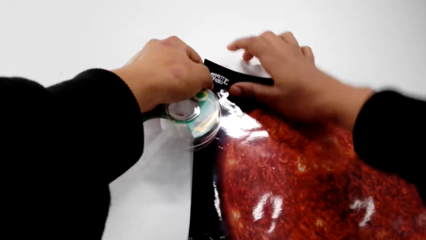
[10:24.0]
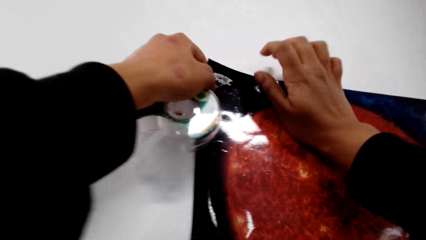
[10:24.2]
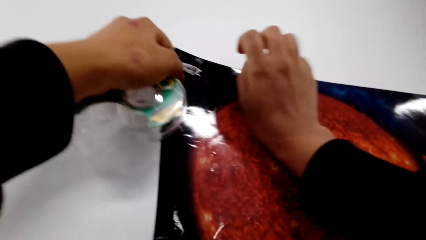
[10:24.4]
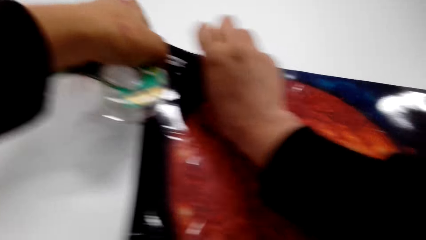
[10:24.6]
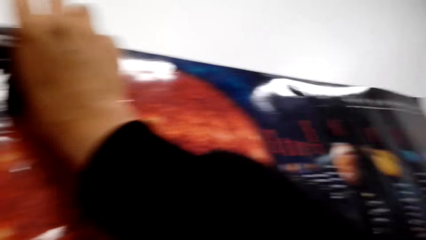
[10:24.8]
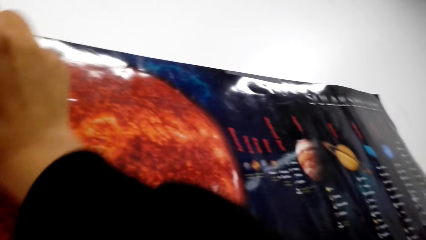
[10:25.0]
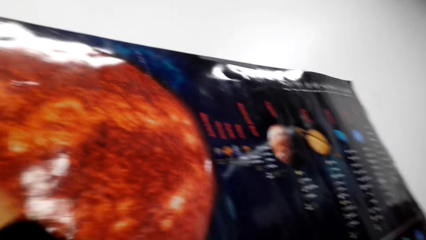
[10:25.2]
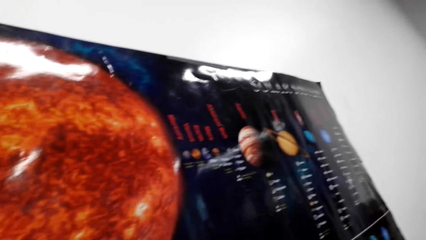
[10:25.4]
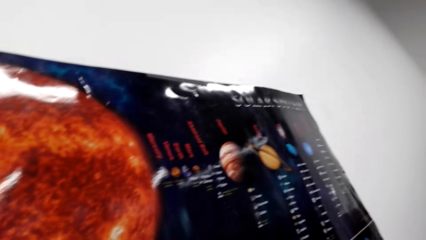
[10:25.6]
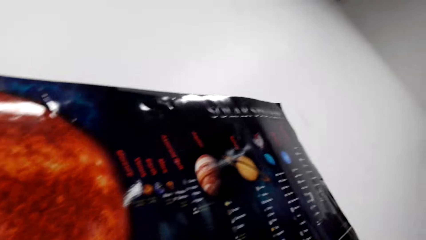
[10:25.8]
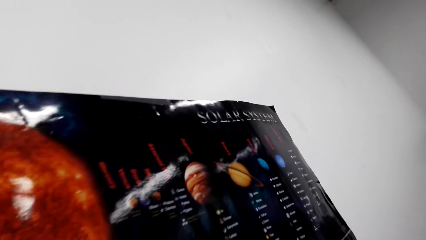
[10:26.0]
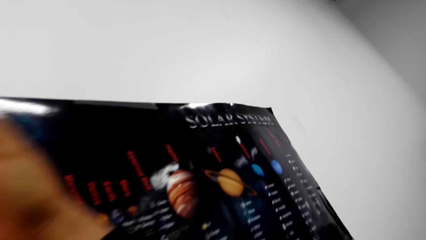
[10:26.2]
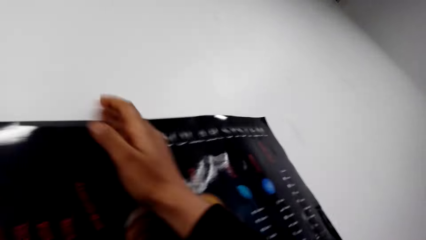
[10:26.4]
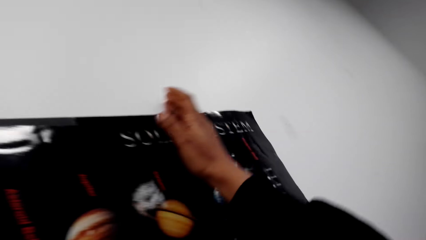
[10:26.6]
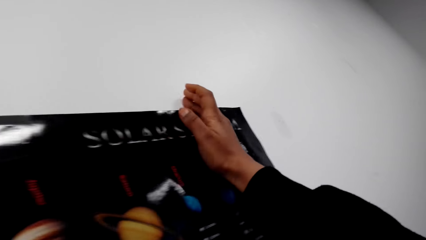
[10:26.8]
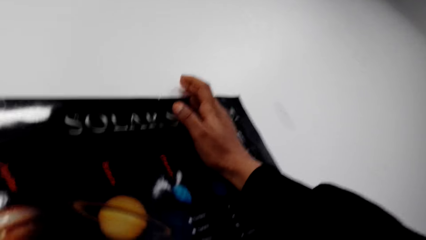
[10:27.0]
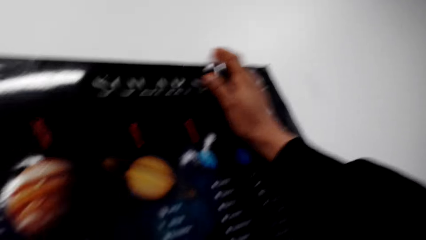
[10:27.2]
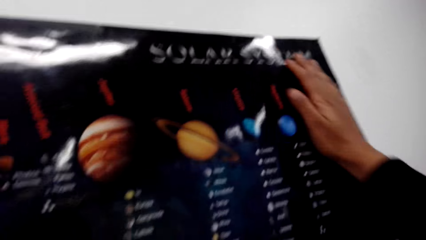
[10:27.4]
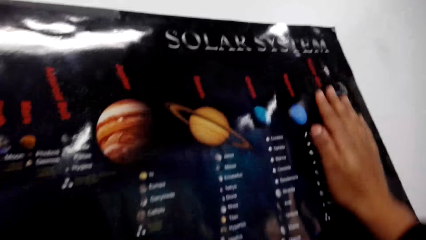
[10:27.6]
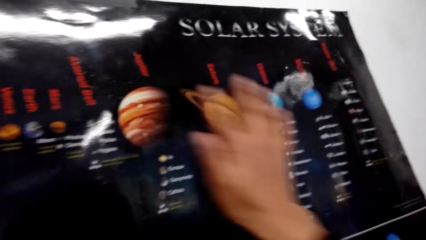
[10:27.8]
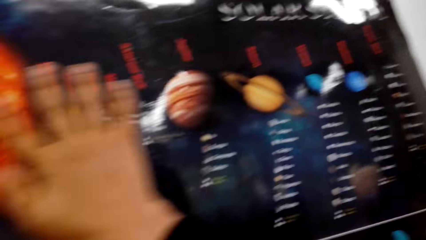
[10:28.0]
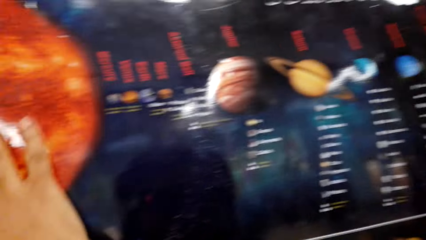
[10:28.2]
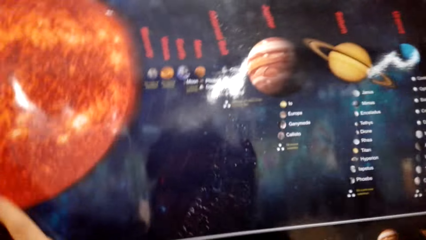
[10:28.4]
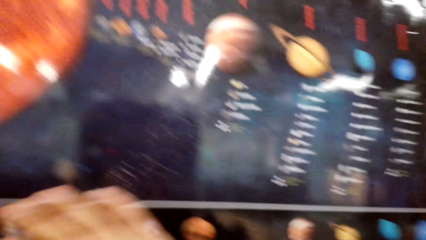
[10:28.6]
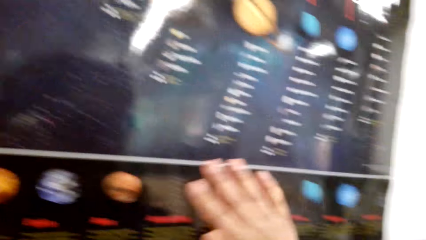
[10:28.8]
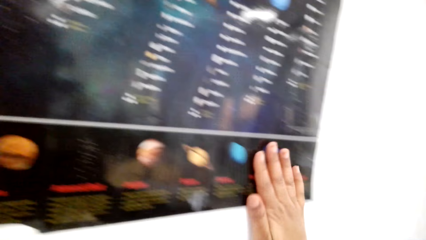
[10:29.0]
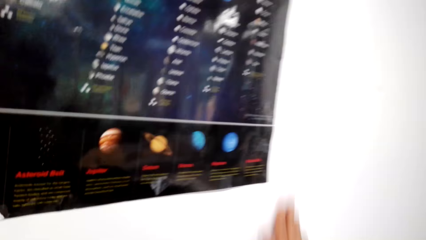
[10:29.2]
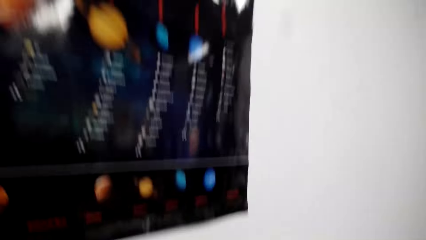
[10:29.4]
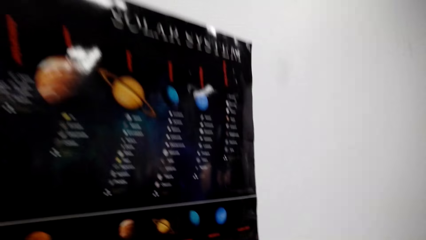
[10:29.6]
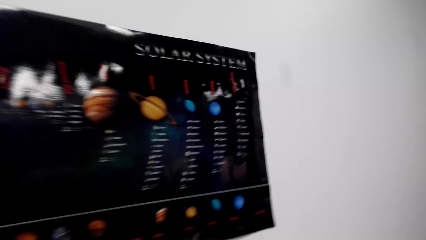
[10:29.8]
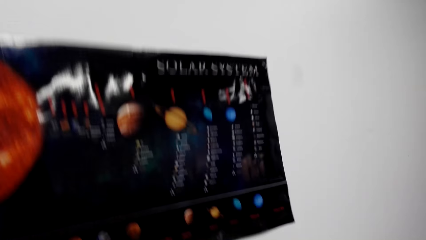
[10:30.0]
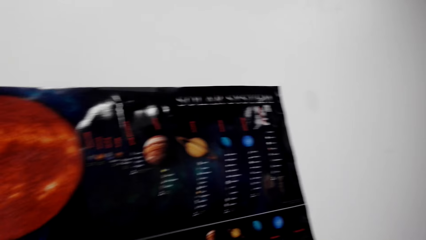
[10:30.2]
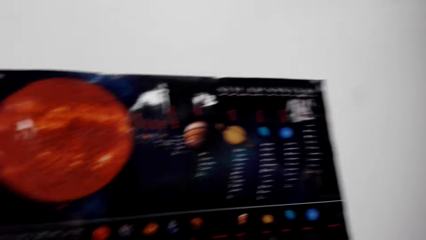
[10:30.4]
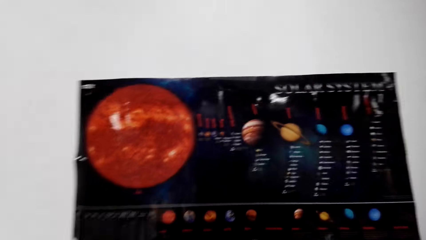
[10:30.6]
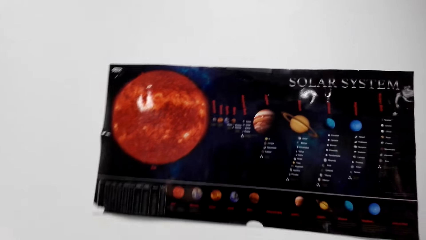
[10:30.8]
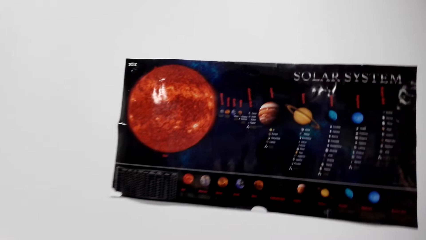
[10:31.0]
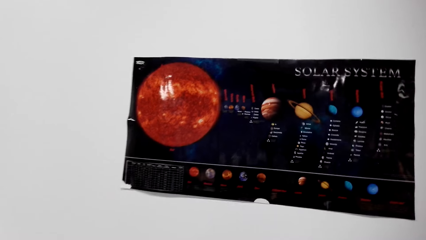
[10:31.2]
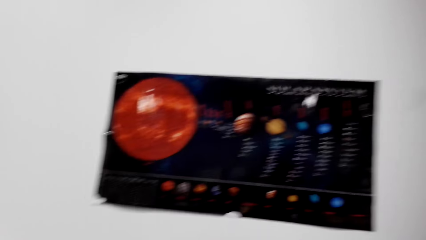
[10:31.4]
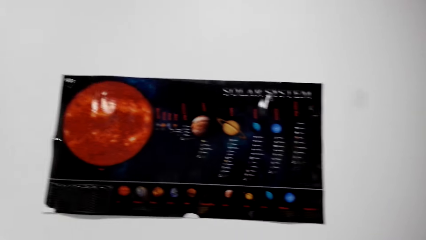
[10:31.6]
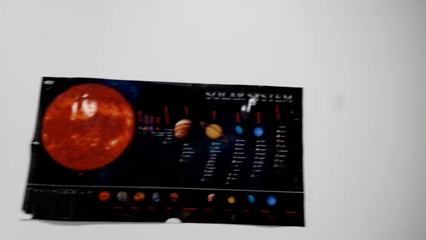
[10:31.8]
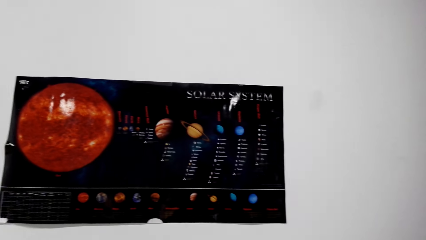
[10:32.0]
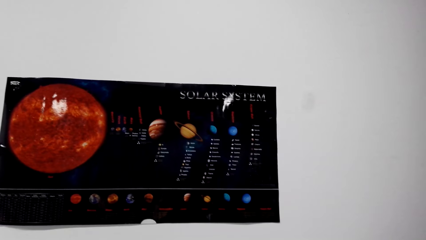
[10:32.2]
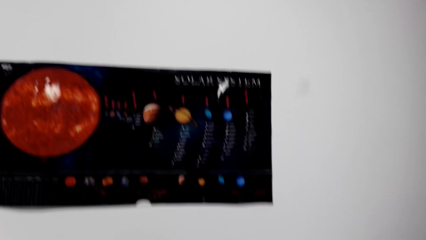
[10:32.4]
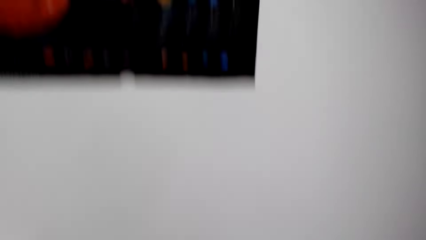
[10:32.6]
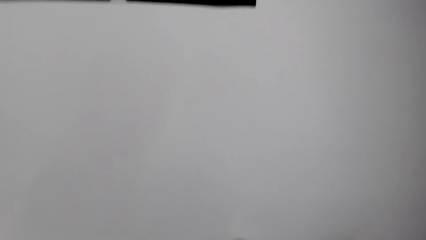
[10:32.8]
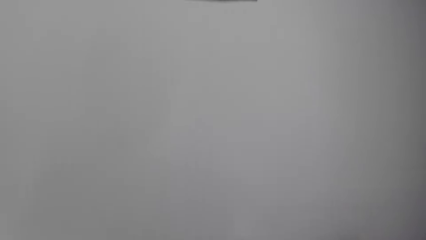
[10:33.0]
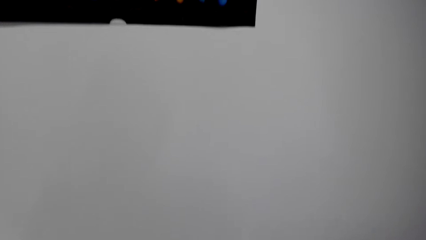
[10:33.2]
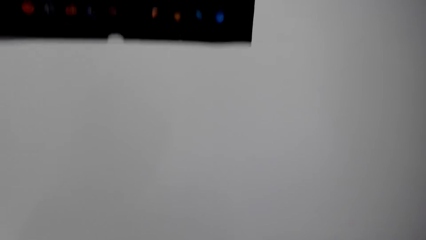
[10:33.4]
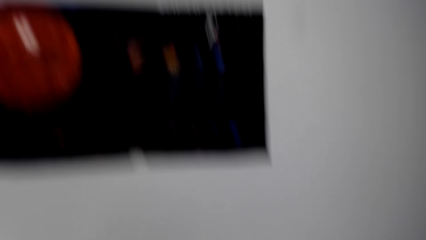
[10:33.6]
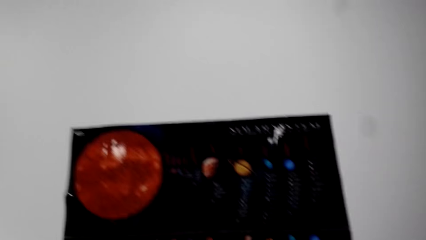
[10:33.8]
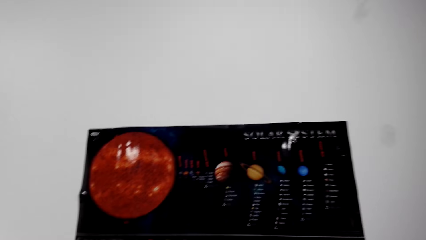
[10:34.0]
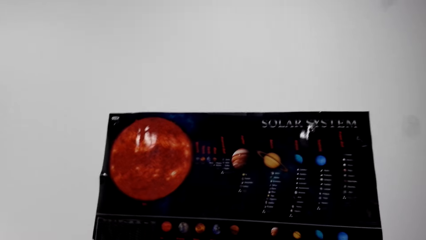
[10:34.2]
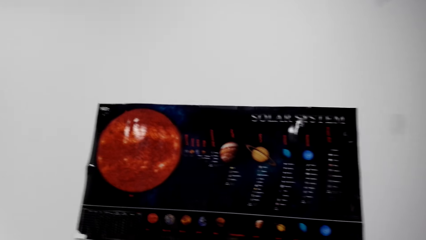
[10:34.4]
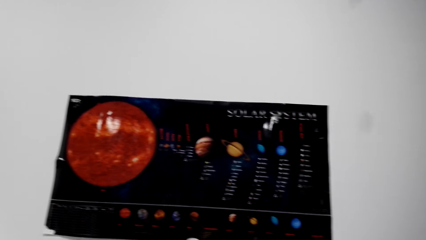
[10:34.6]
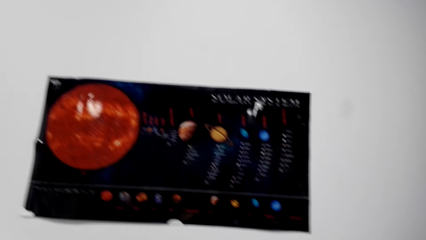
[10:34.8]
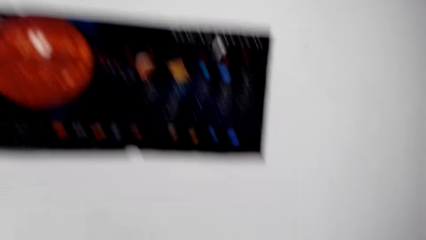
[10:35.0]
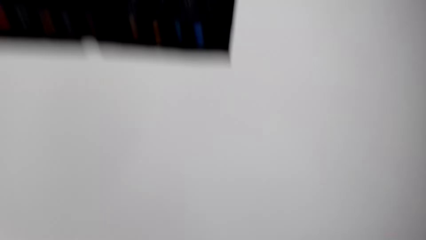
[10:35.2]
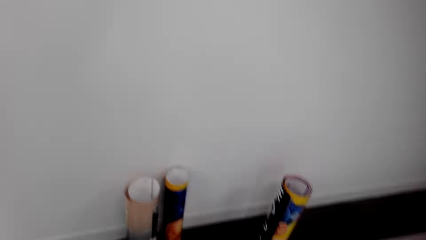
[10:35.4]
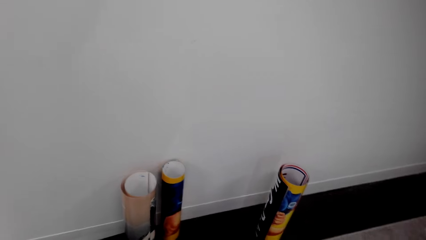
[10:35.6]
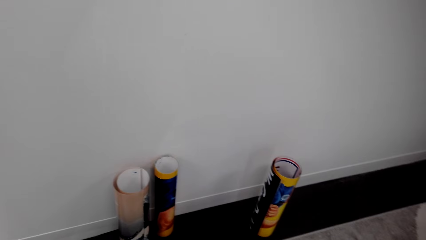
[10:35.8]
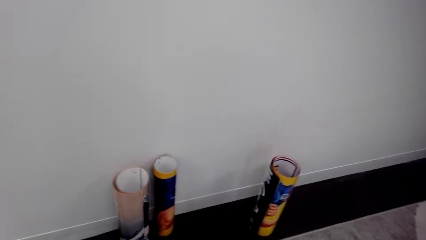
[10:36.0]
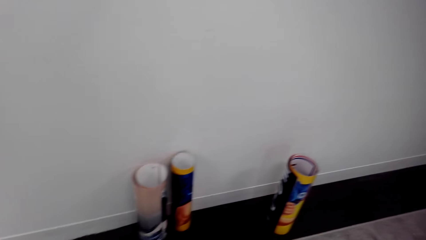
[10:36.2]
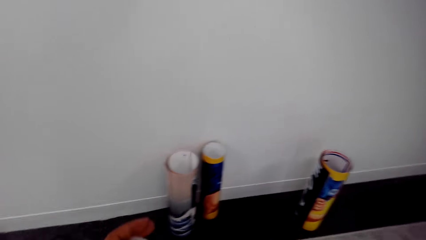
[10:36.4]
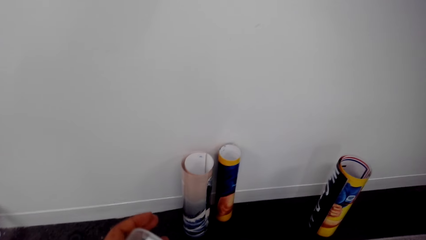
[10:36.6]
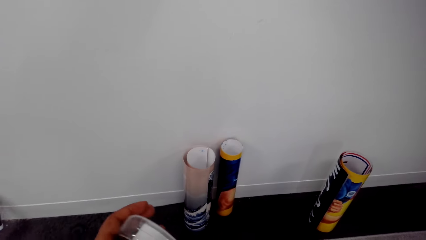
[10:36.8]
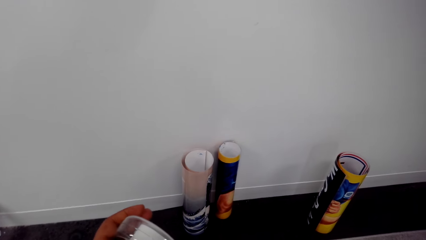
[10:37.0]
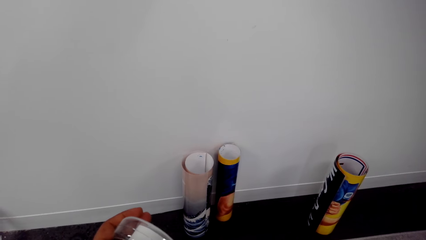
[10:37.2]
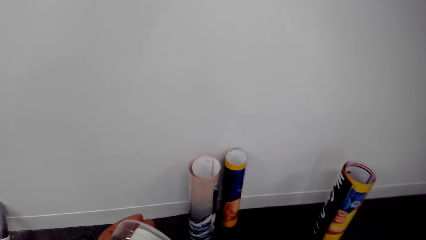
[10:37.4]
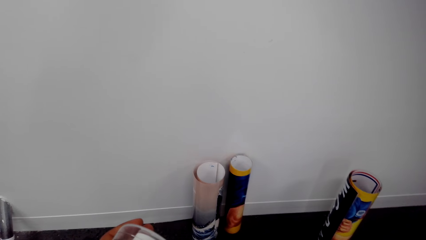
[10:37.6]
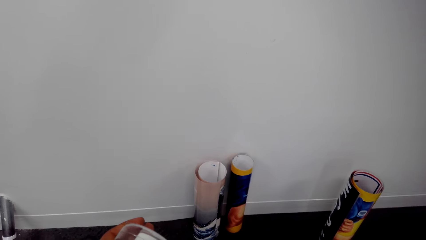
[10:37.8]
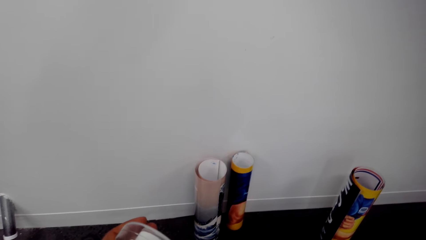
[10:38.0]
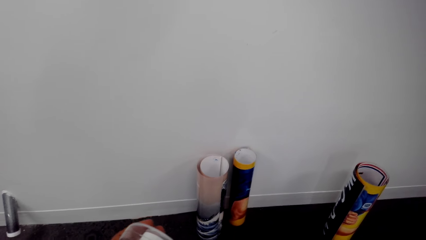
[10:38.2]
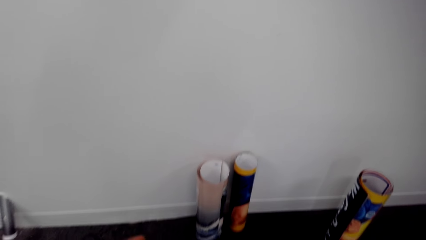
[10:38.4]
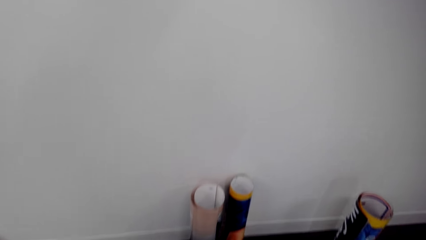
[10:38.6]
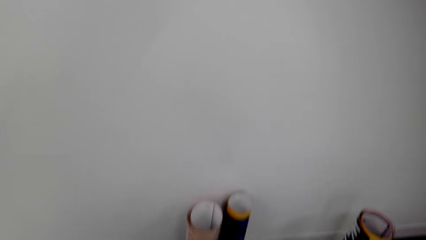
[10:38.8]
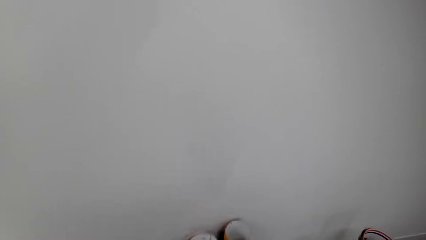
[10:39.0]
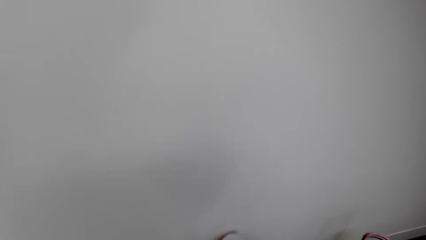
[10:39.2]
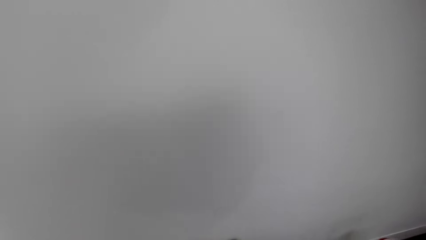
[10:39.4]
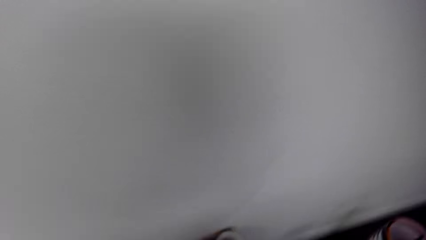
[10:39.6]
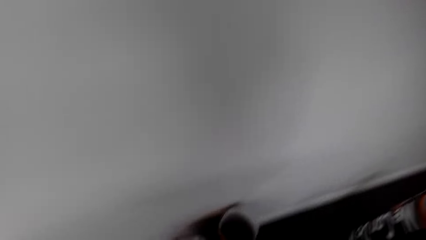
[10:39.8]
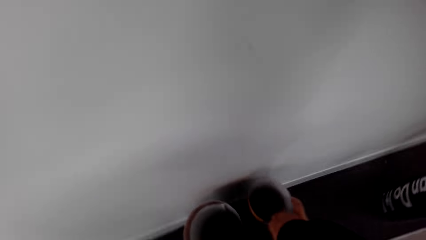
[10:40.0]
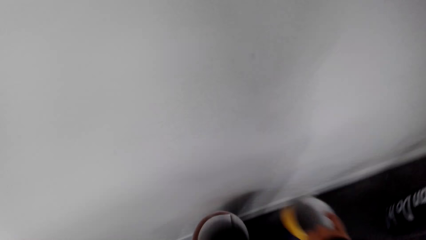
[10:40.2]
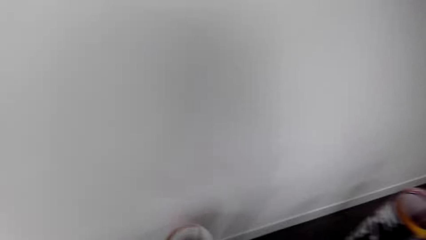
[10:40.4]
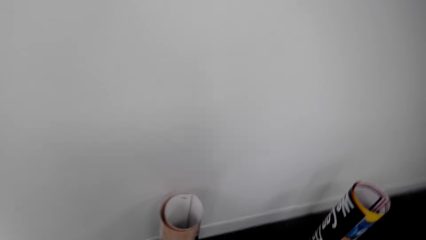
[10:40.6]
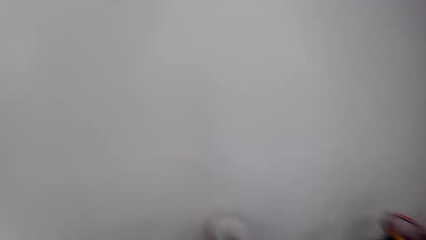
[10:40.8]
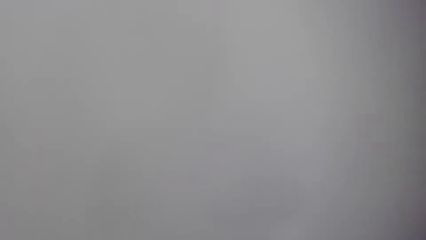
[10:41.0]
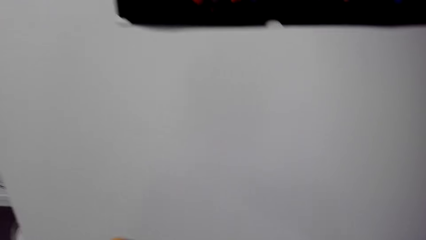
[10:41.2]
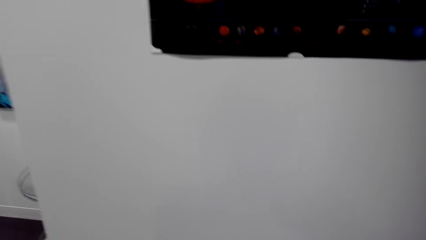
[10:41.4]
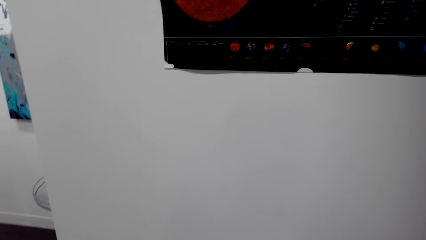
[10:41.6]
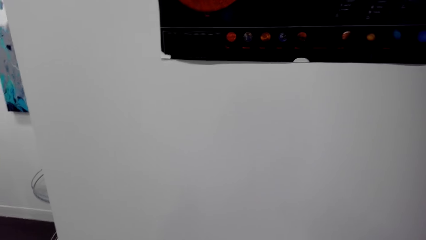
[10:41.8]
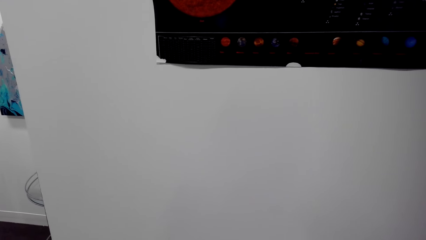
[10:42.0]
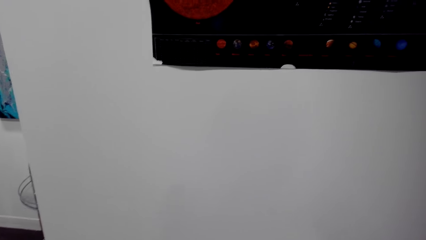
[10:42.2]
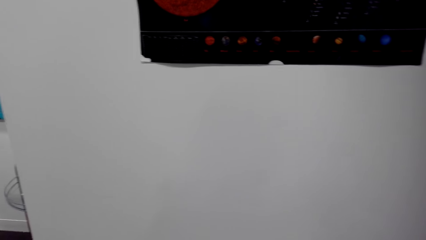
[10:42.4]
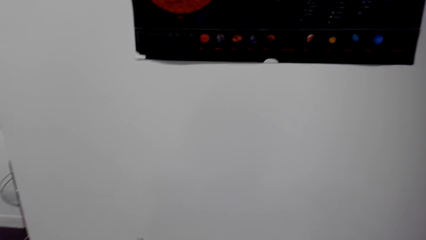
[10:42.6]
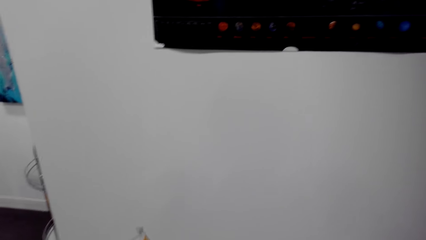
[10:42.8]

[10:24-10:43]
The camera wearer presses the chart onto the wall. They move back, look around, and look at the chart. They bend down and pick up a chart.
